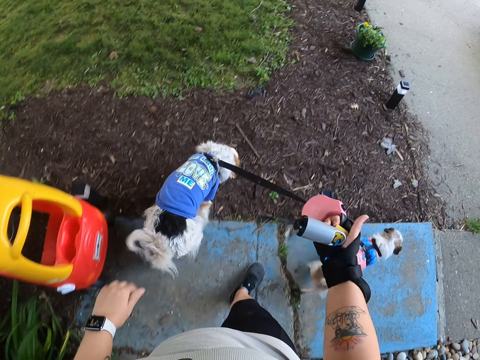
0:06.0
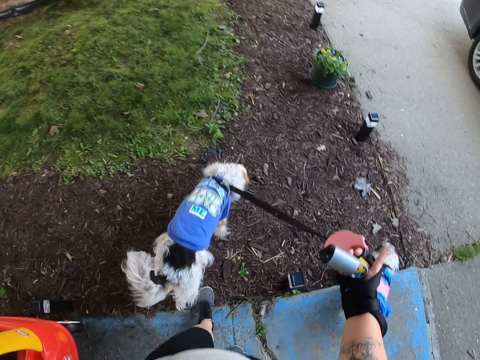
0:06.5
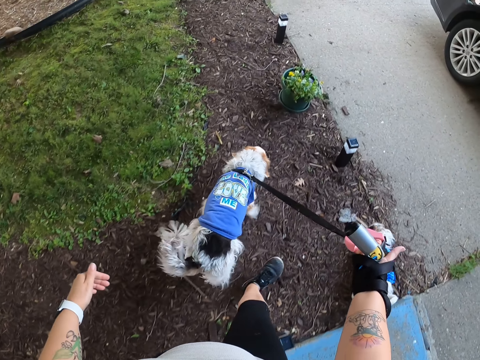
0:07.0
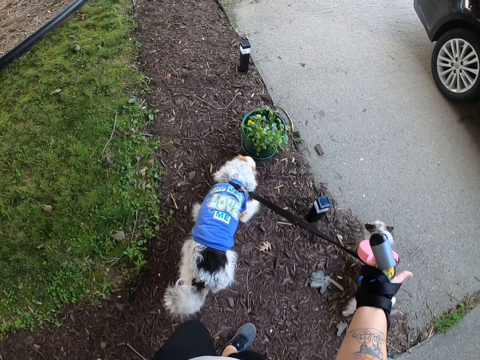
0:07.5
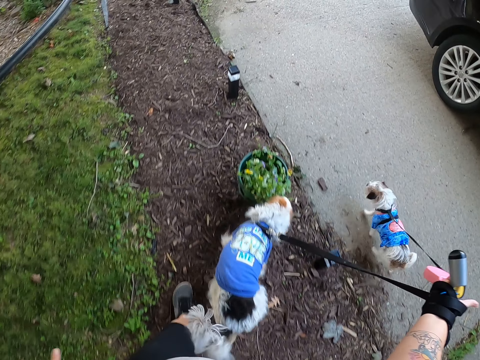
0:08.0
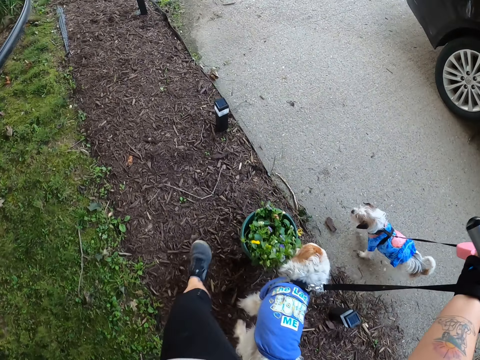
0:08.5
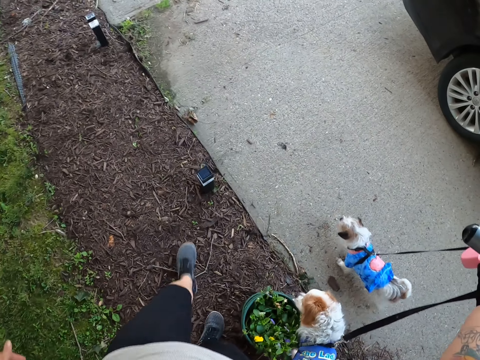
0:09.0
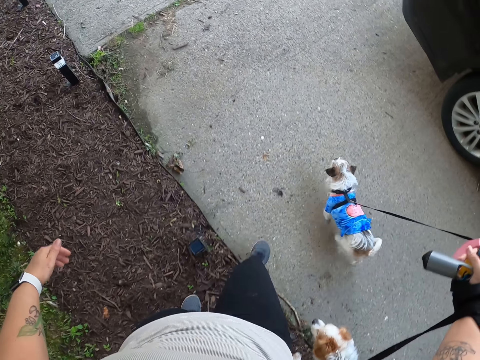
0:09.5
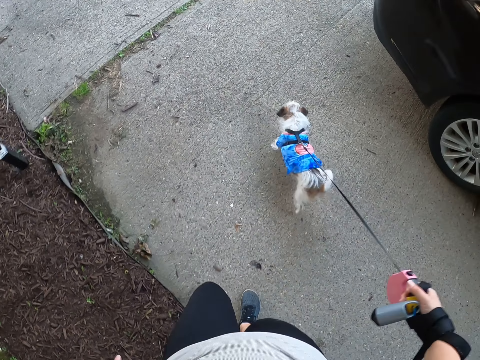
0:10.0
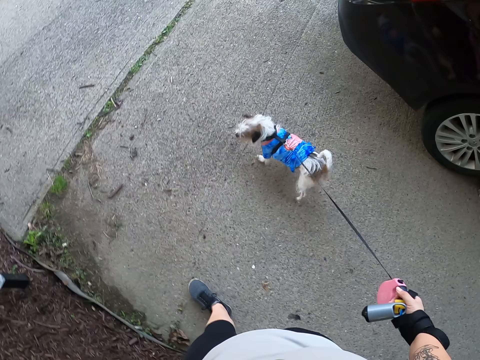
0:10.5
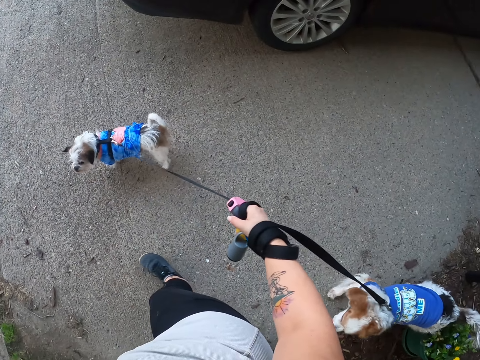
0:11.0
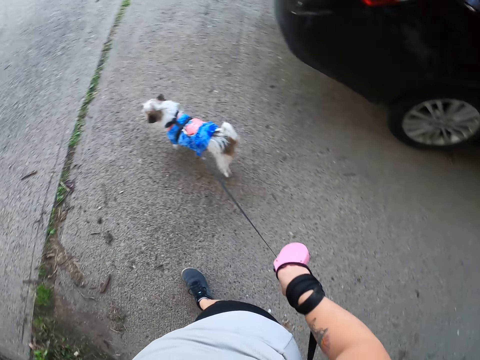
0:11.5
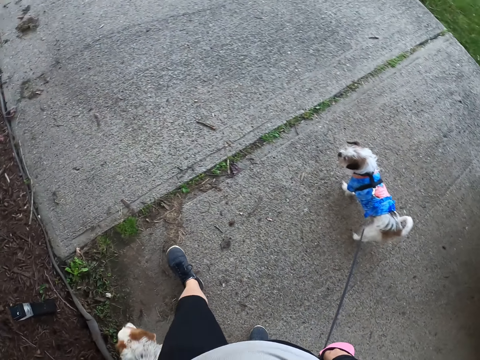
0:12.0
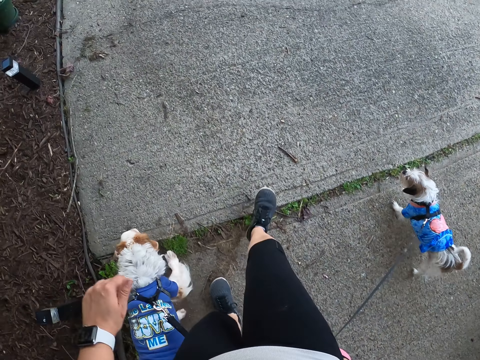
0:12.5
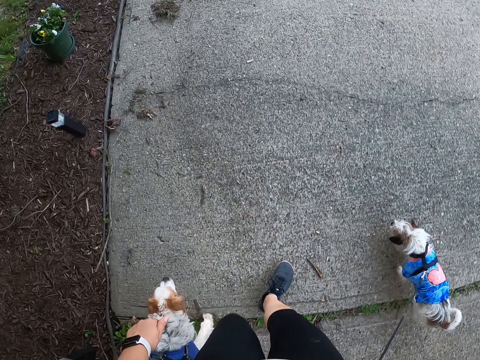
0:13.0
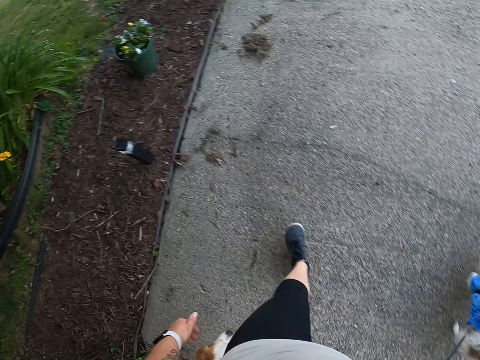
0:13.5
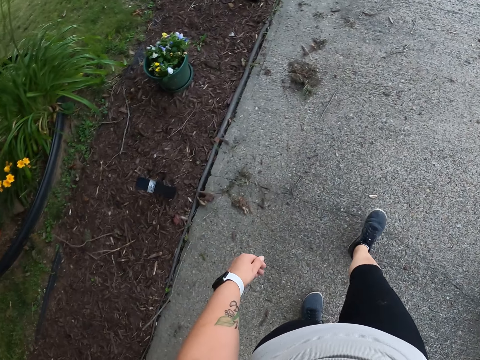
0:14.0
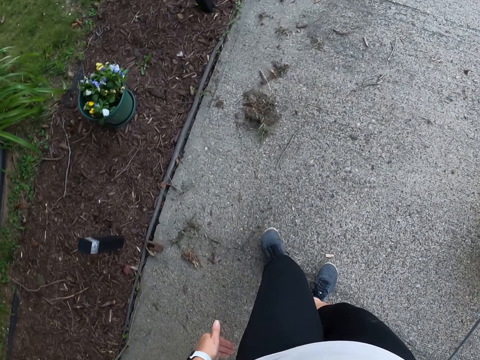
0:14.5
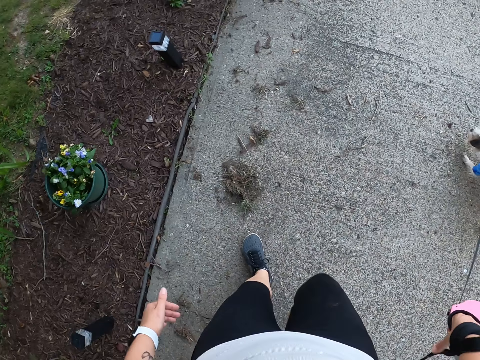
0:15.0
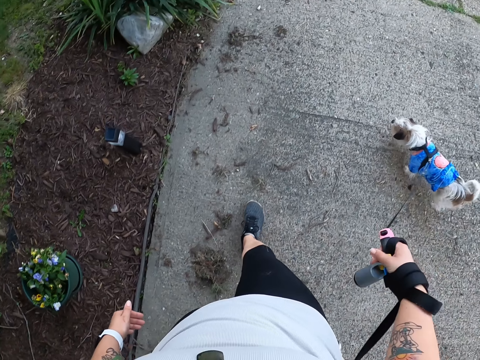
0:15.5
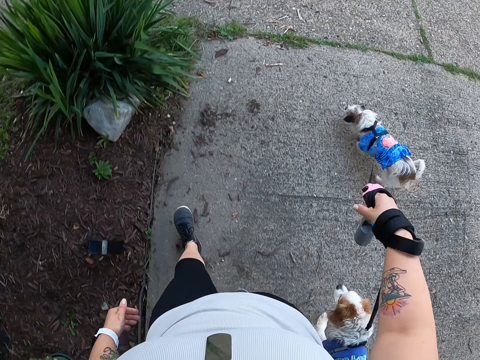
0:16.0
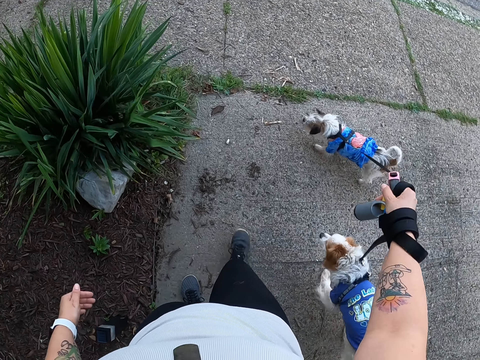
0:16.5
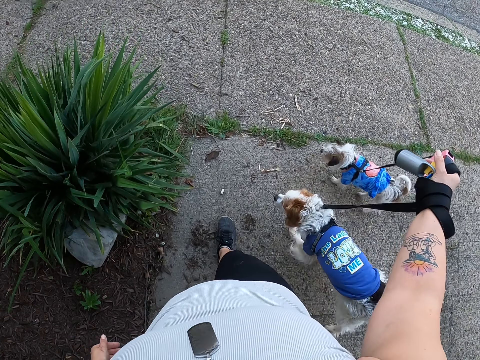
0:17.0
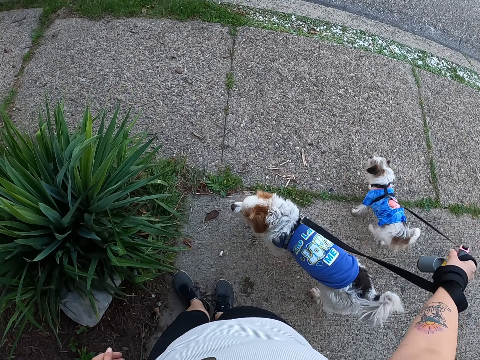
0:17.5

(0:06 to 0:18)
The camera wearer walks the dogs on the path.

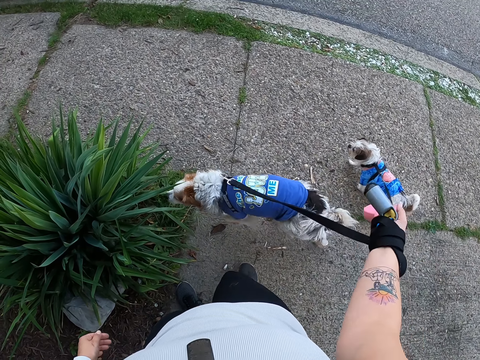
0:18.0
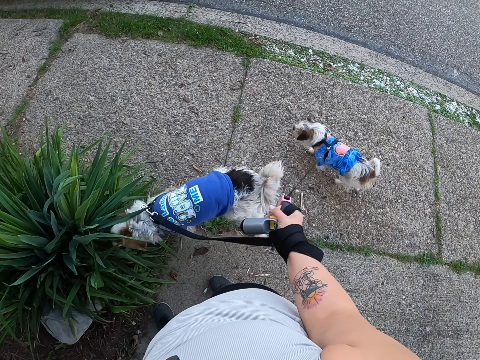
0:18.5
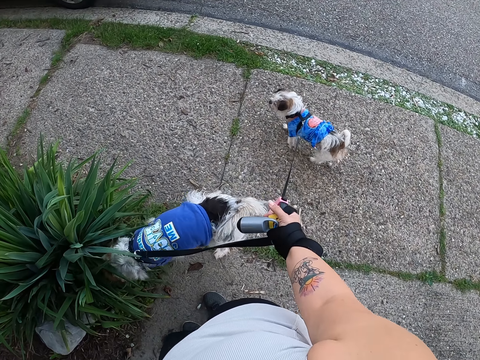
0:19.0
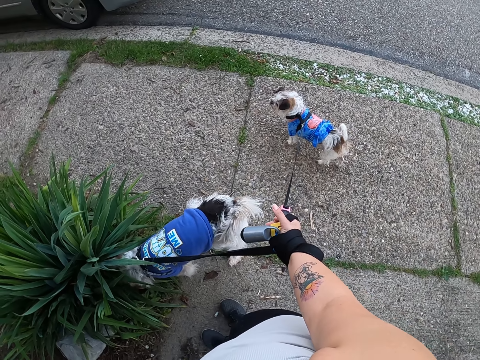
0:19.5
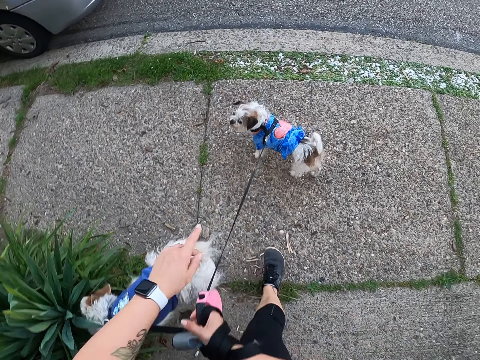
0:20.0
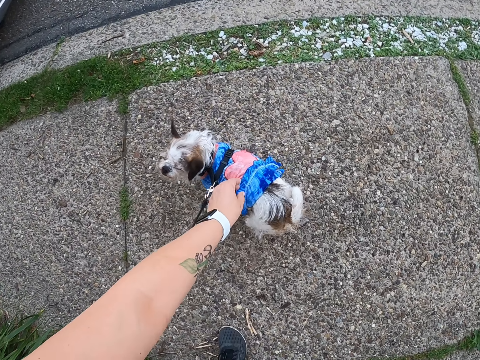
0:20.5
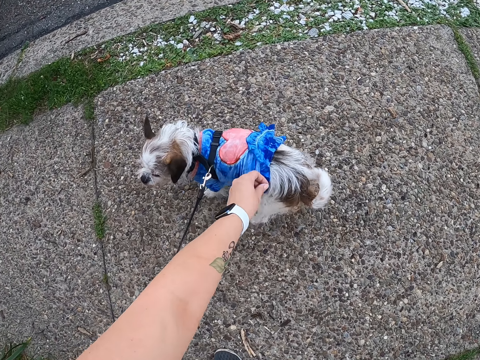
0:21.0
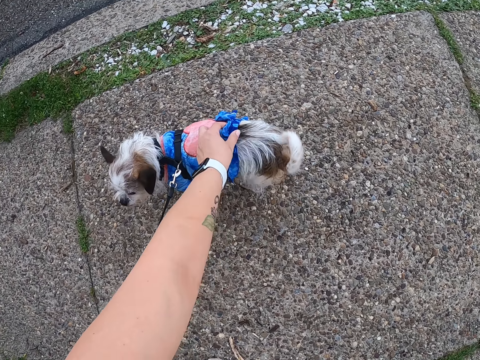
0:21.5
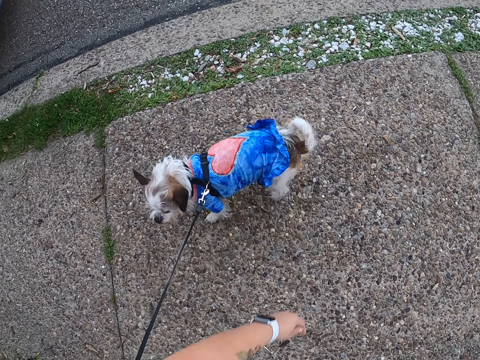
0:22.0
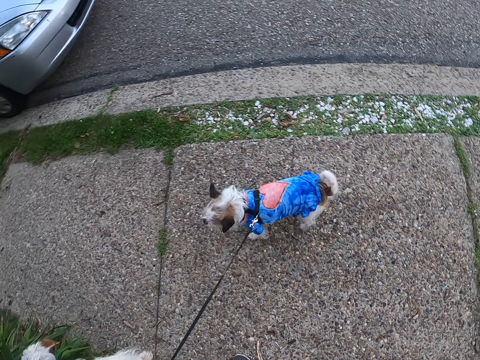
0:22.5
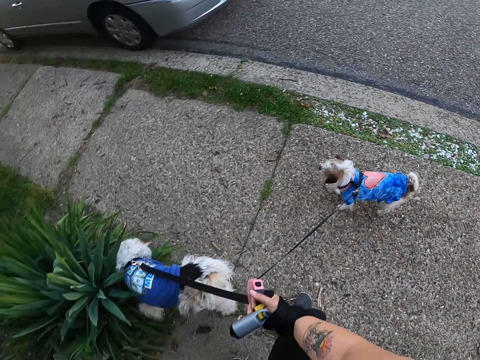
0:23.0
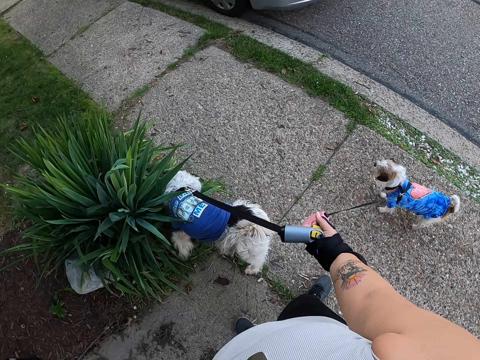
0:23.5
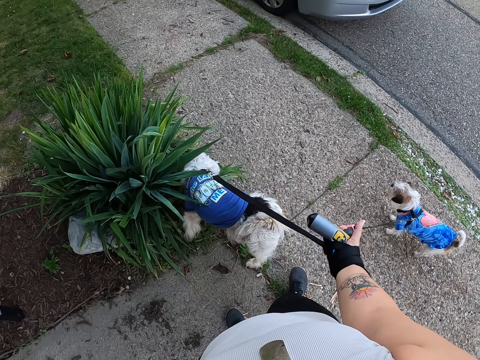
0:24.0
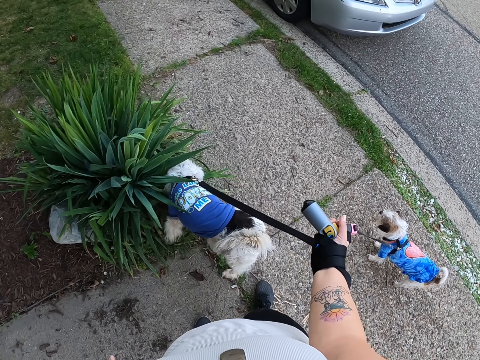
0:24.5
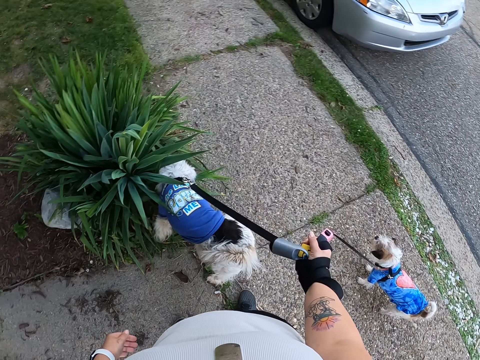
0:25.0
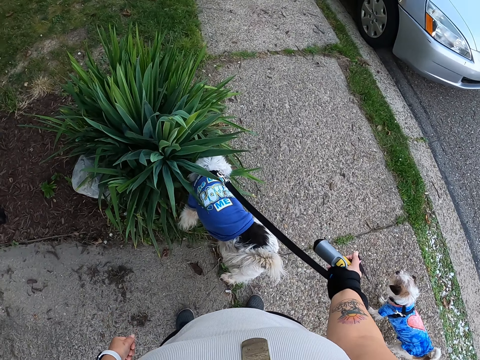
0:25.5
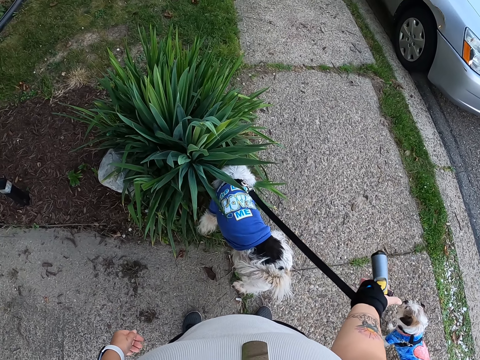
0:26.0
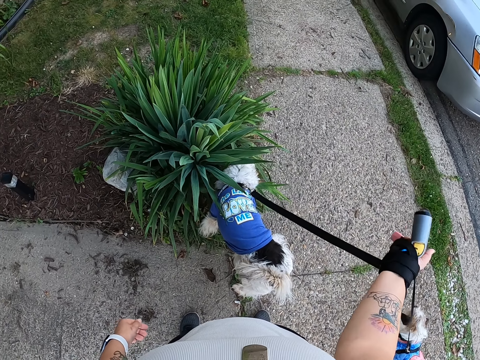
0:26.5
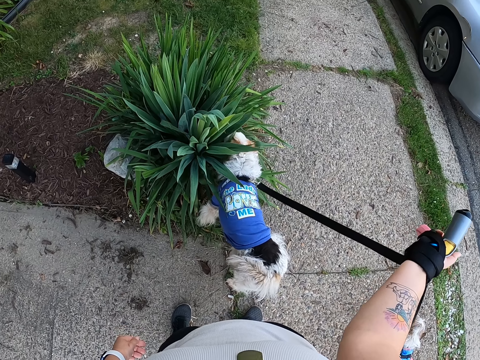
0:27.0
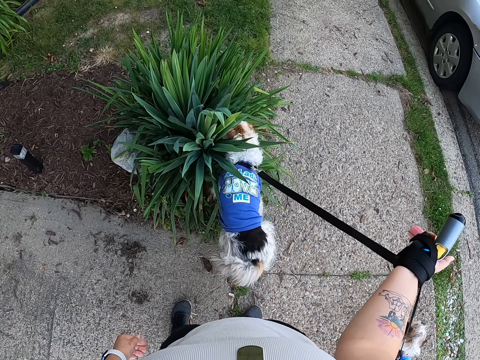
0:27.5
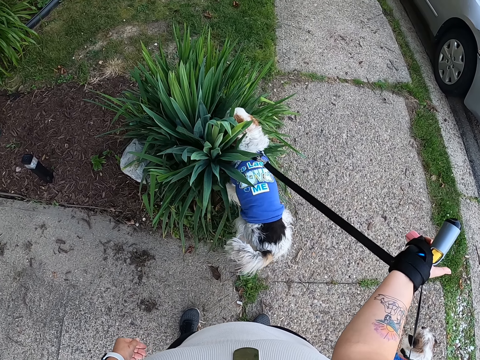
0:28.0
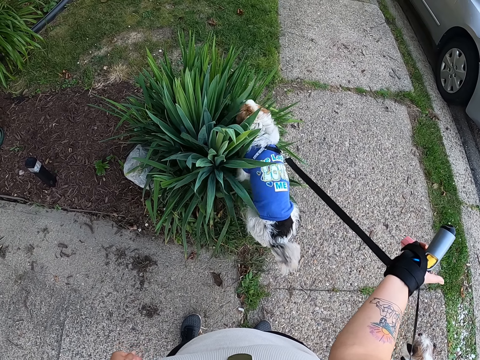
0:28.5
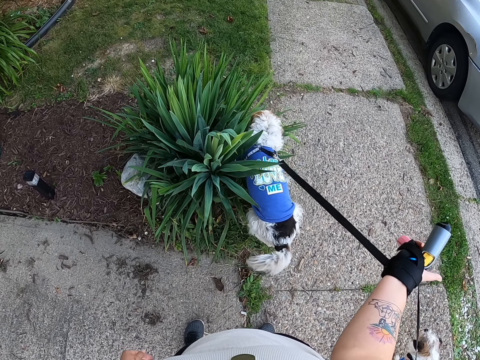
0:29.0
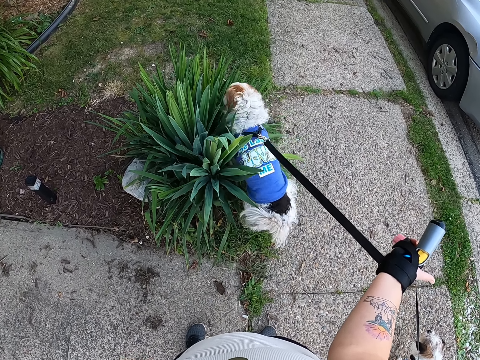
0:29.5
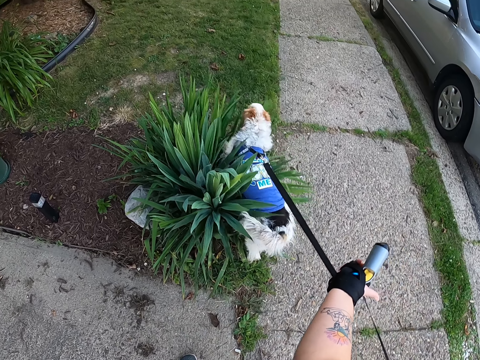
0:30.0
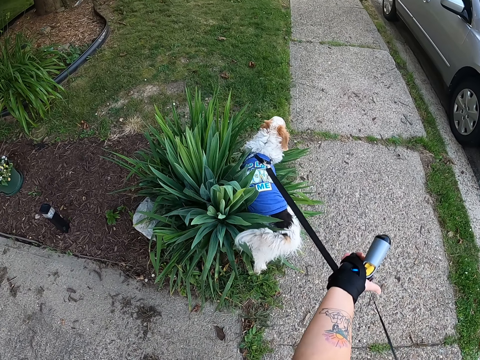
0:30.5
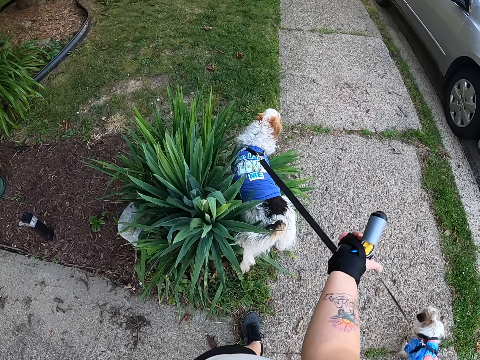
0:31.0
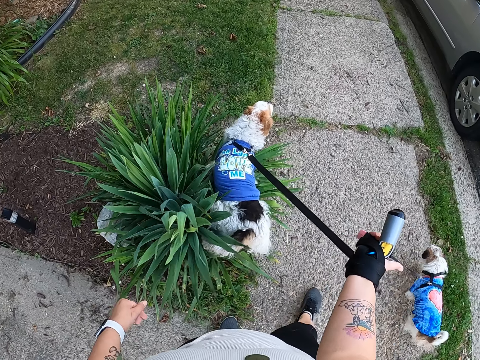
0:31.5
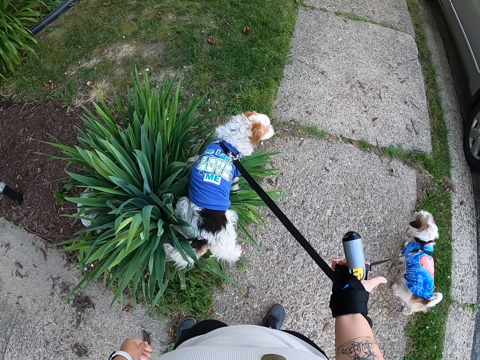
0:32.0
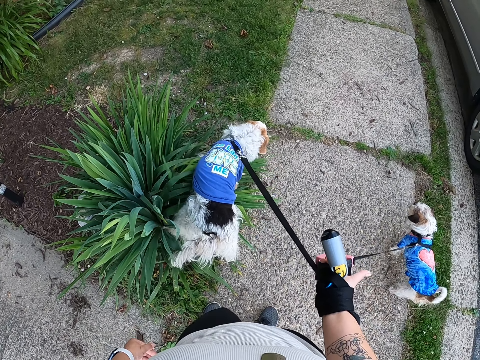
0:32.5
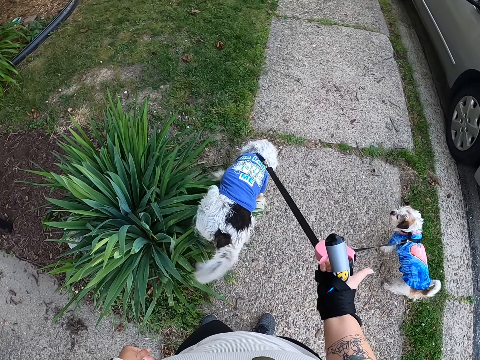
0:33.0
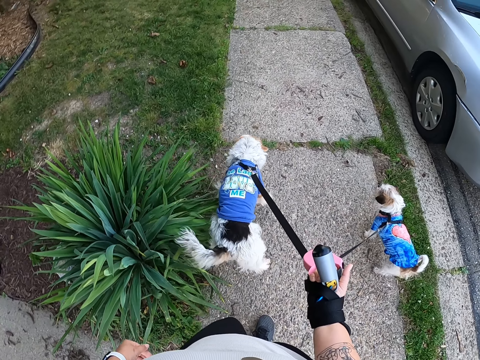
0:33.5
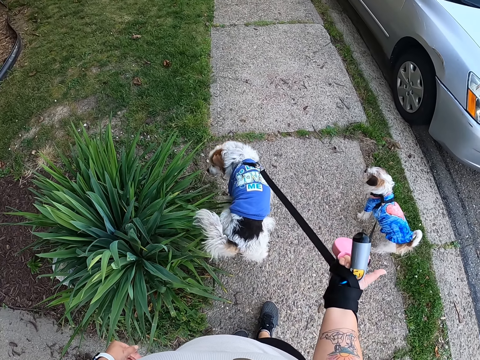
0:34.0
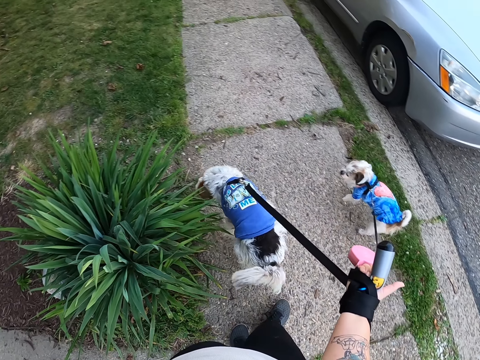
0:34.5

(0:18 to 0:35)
The camera wearer stands on the path. They unfold the dress on the dog. They pull the dog coat. They stand on the path. They walk the dogs.
